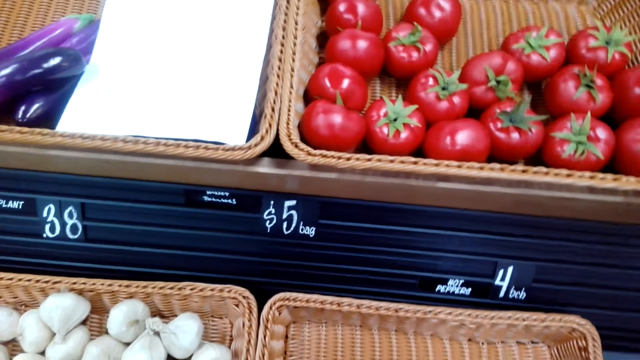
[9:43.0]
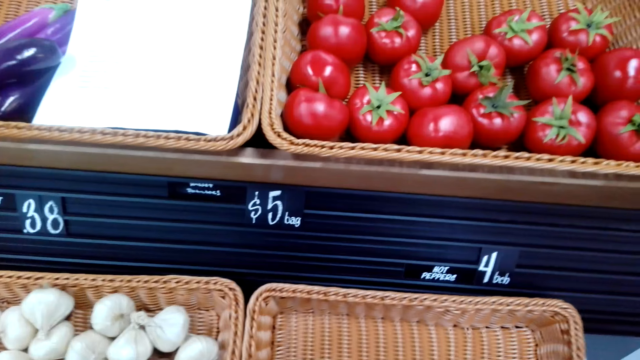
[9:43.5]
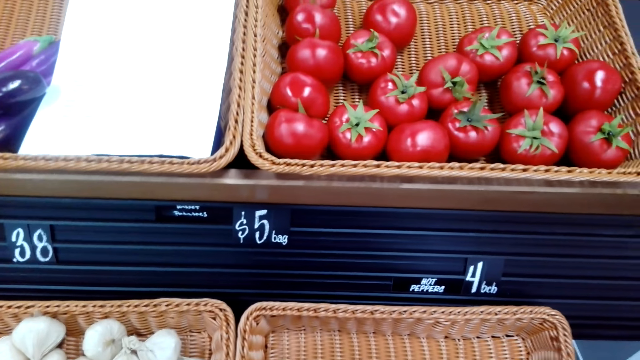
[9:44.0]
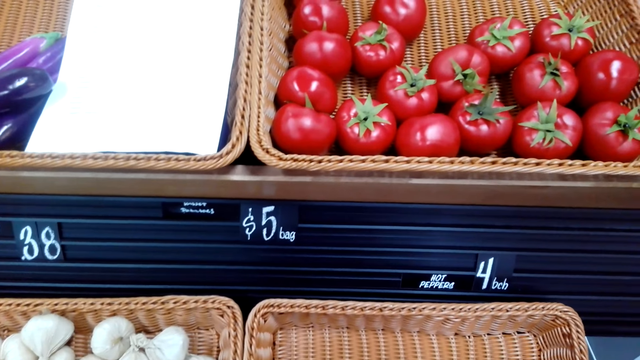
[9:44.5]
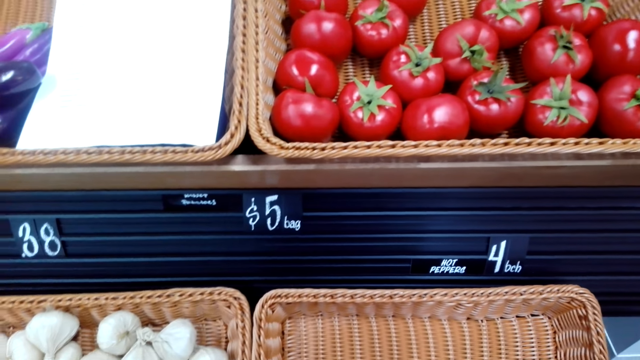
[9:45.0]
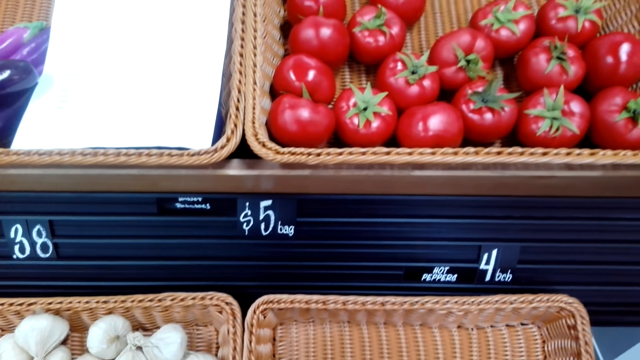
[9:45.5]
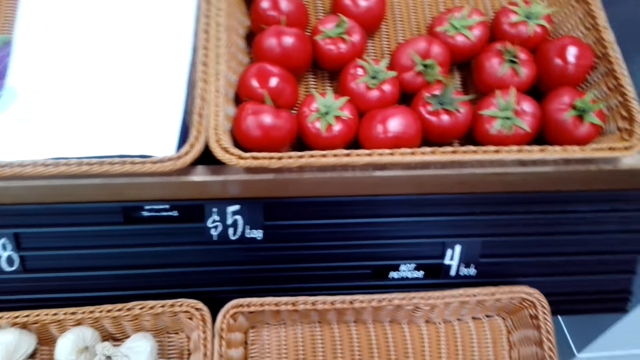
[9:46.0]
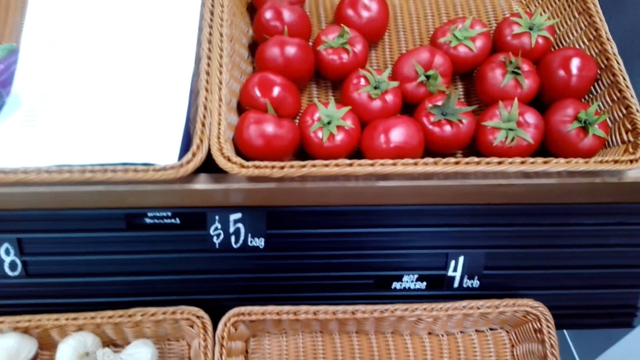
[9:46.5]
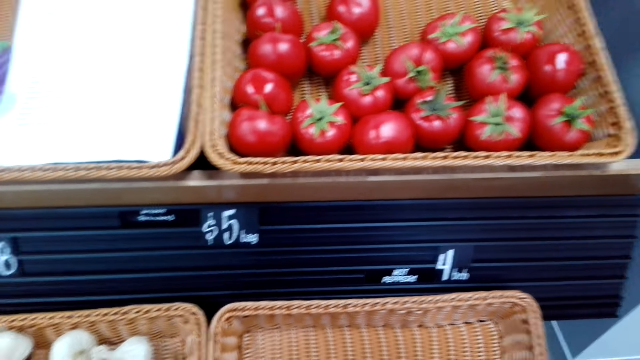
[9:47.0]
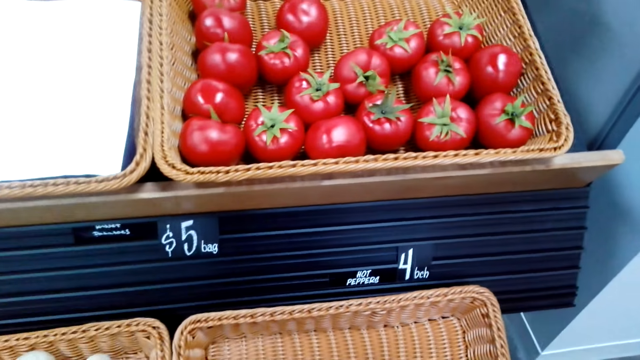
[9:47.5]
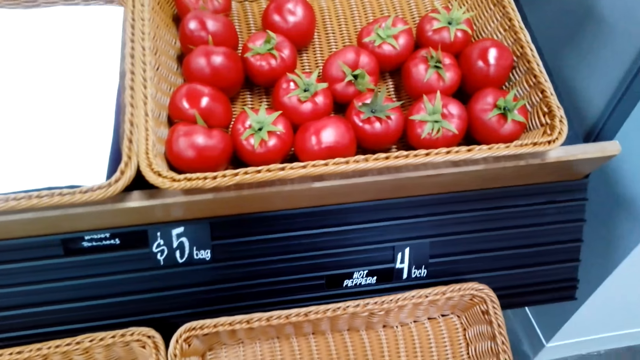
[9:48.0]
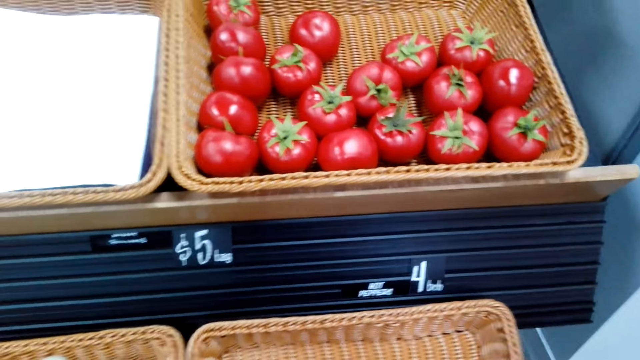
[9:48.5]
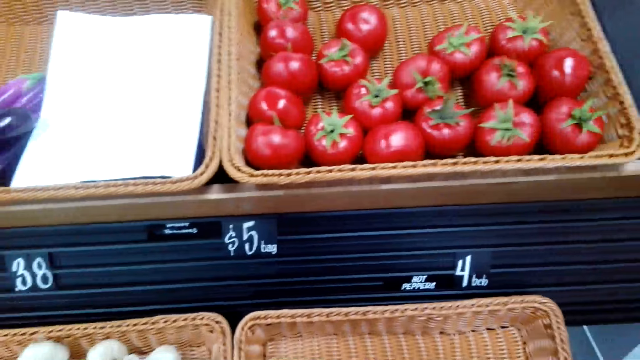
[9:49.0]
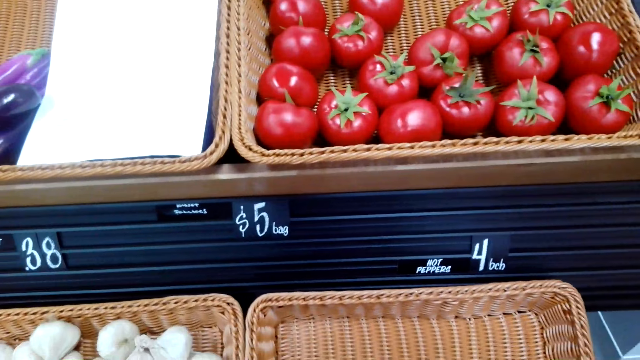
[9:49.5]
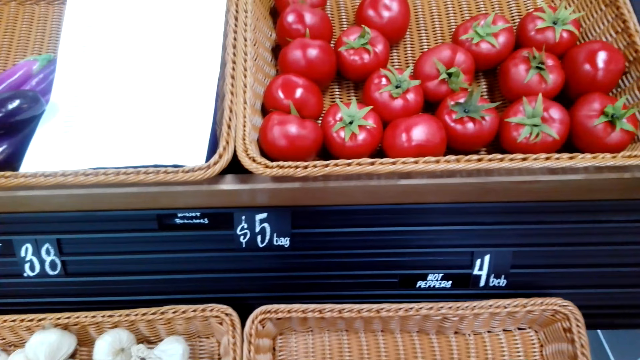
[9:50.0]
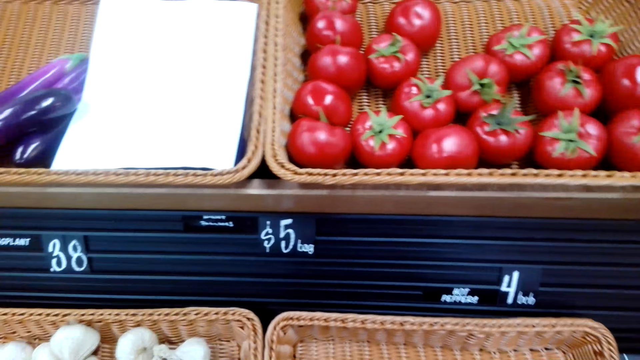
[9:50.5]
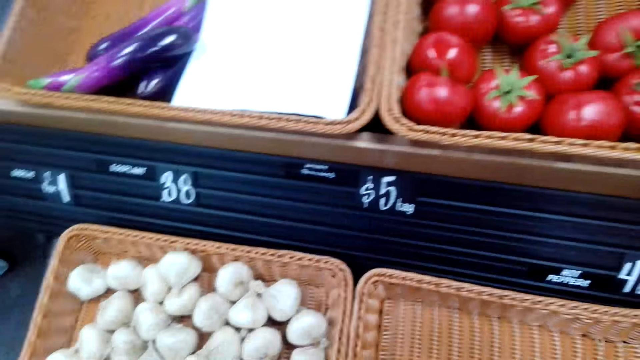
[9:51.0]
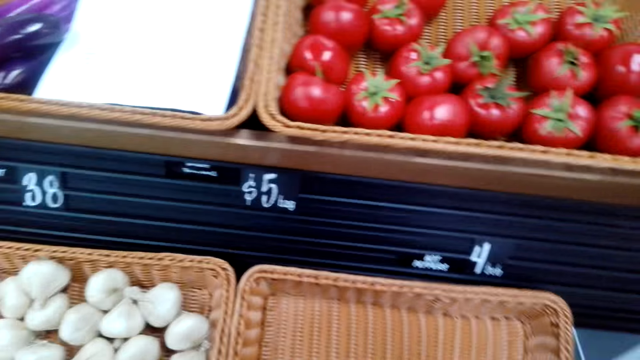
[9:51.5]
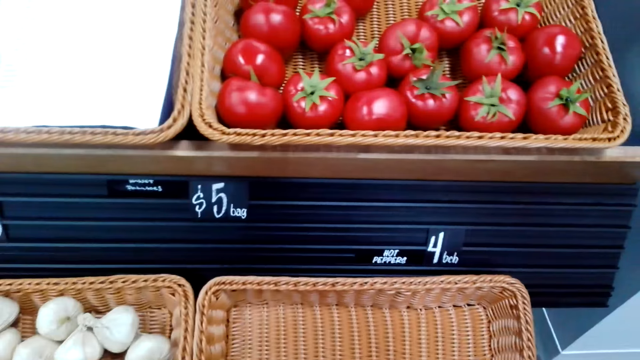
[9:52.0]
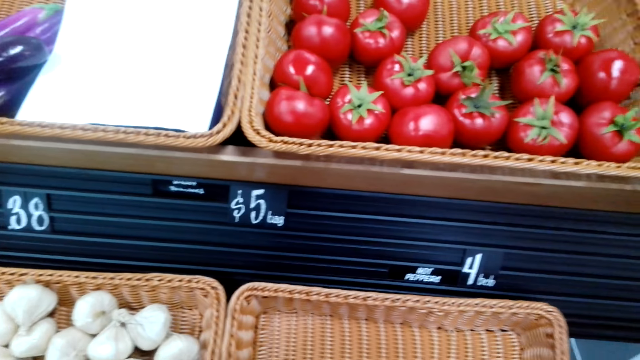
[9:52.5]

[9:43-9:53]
The camera wearer looks around.

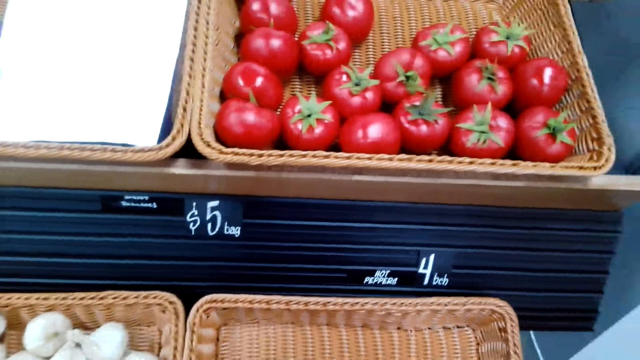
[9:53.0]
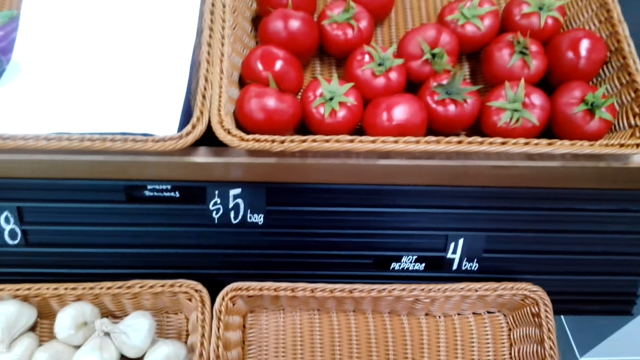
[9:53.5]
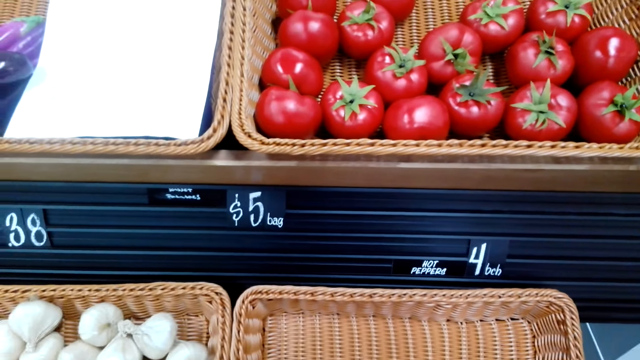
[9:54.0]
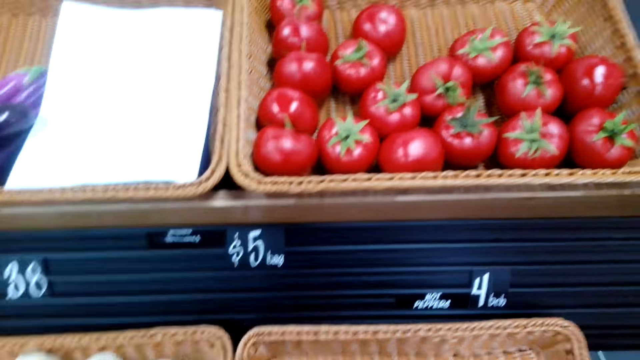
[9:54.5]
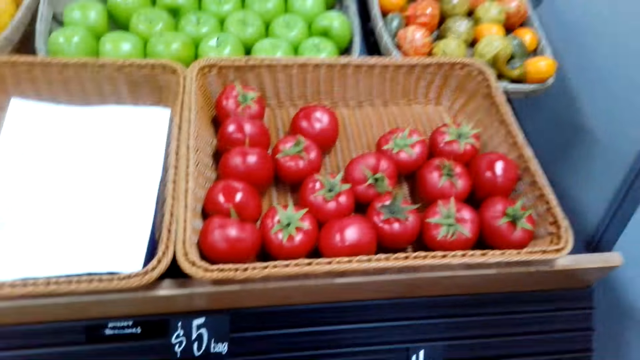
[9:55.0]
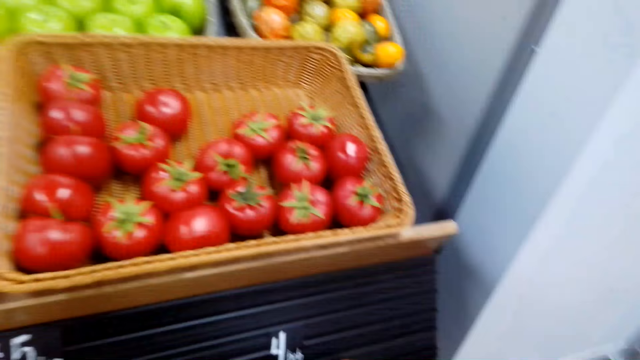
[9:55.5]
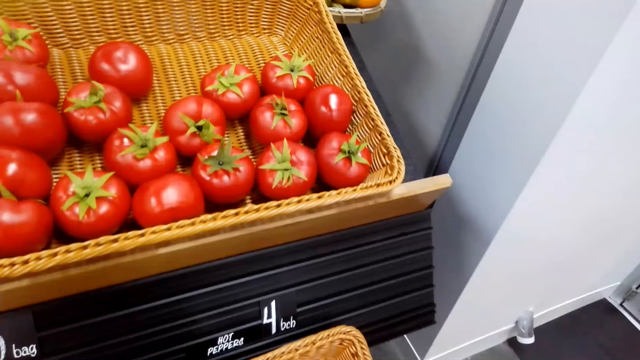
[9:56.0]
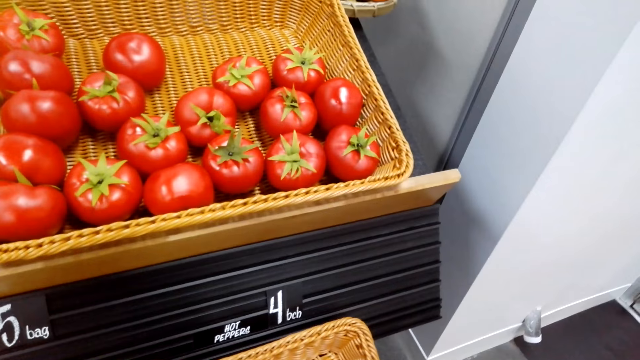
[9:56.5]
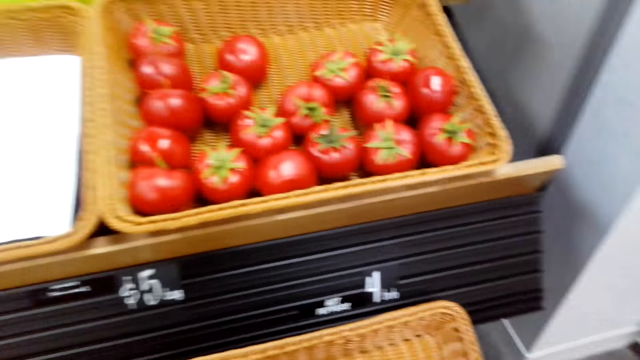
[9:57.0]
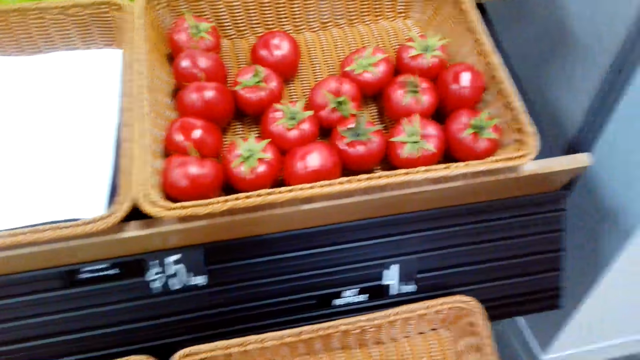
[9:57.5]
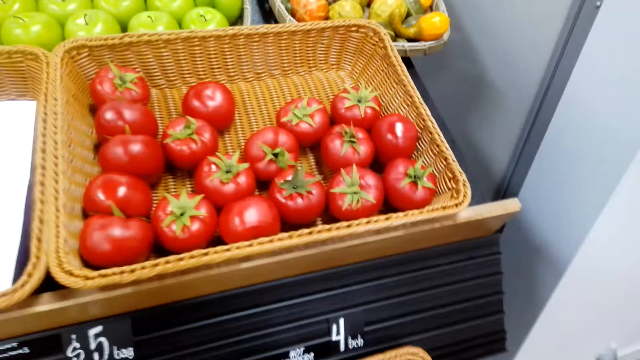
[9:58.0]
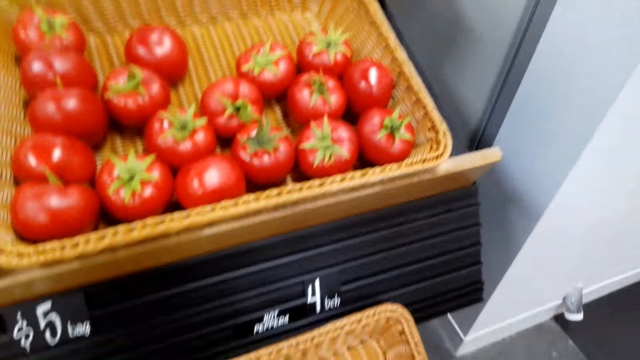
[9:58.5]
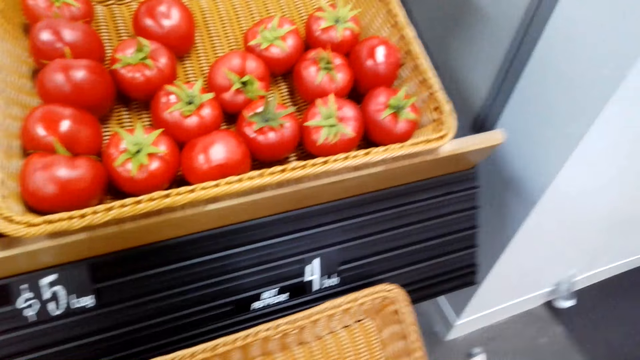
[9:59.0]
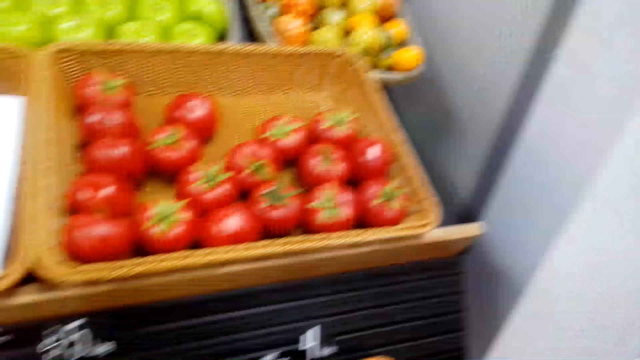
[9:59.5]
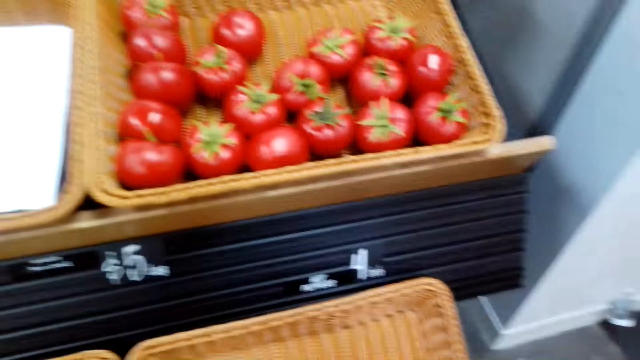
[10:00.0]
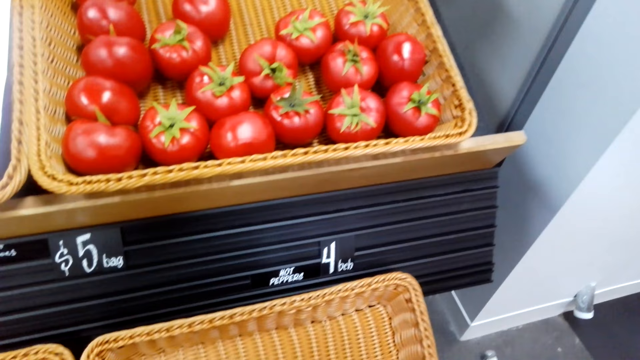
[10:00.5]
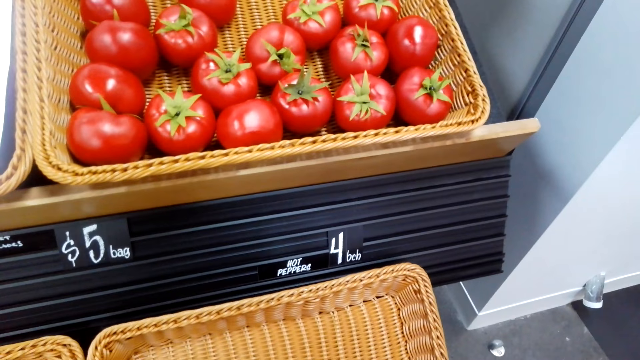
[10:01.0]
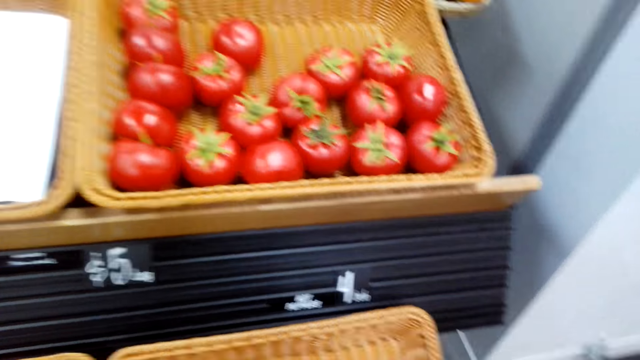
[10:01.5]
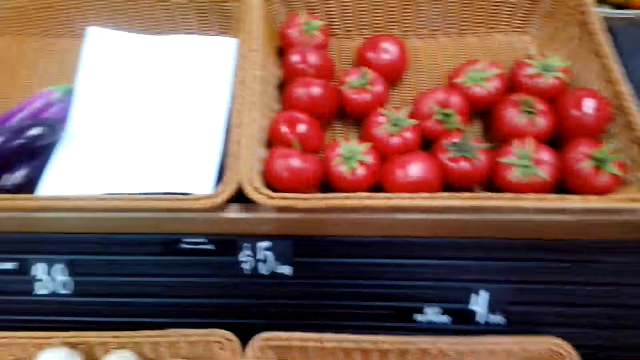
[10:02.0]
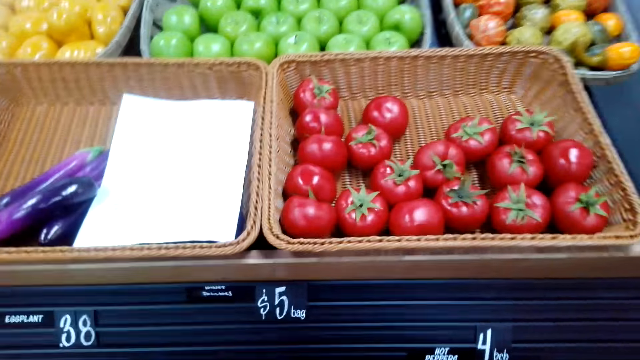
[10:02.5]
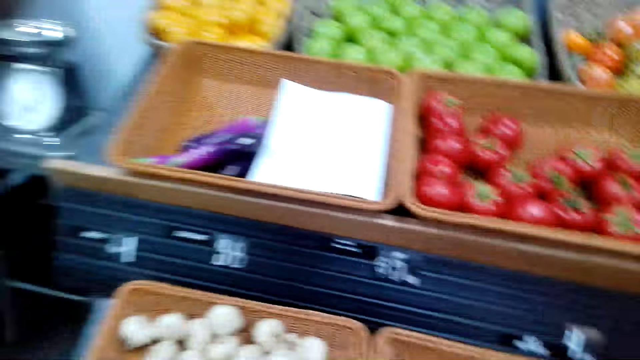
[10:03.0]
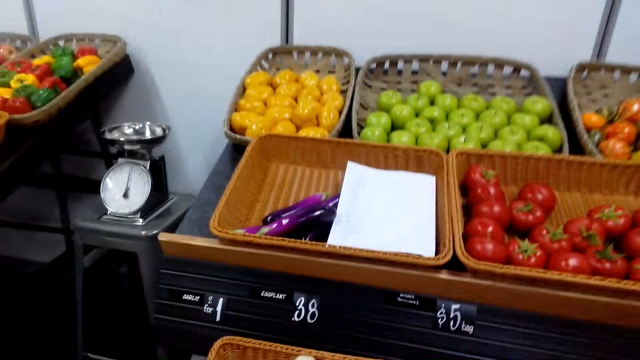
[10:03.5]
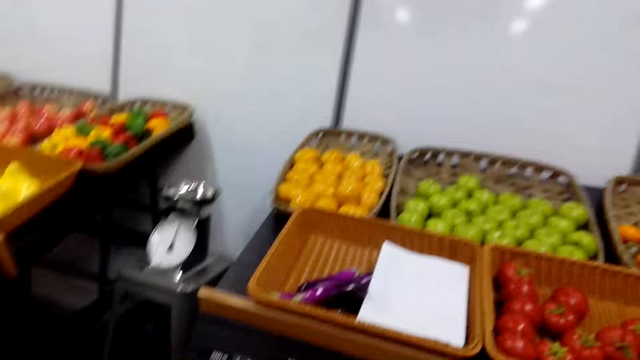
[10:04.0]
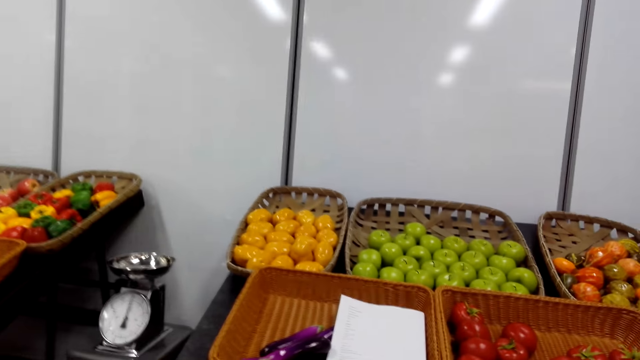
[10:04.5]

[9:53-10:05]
The camera wearer talks to another person.
